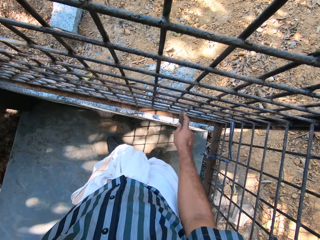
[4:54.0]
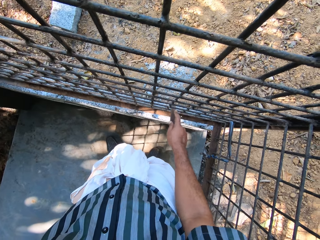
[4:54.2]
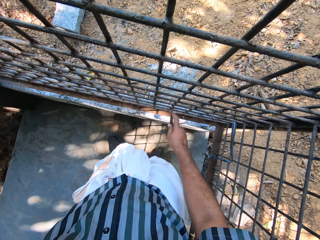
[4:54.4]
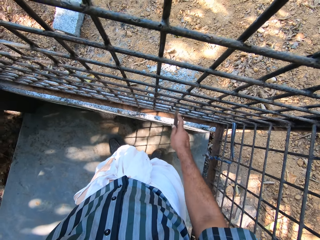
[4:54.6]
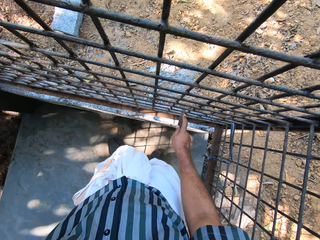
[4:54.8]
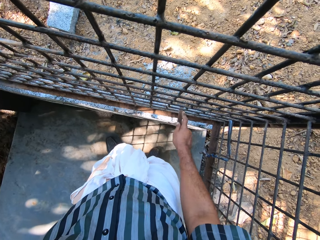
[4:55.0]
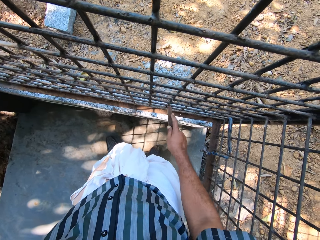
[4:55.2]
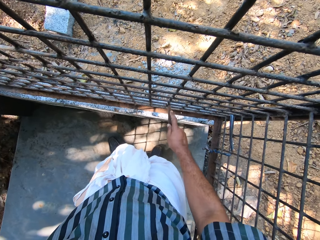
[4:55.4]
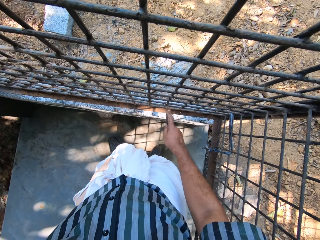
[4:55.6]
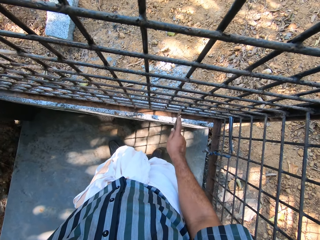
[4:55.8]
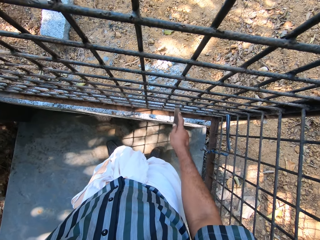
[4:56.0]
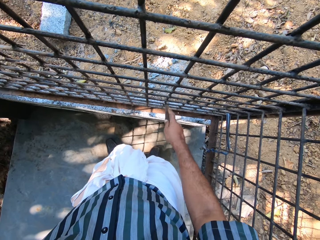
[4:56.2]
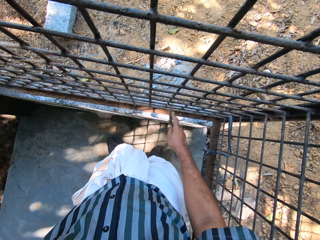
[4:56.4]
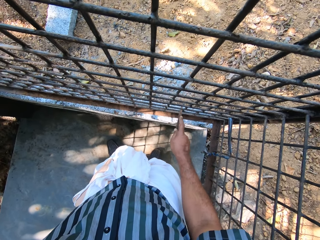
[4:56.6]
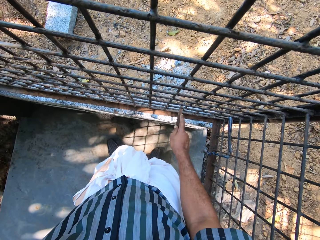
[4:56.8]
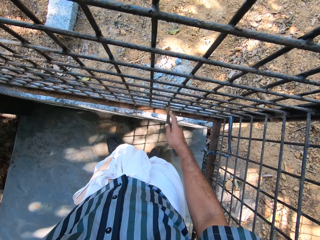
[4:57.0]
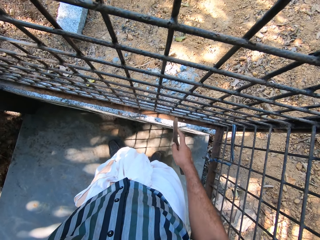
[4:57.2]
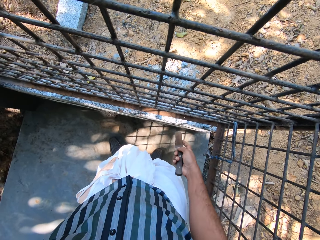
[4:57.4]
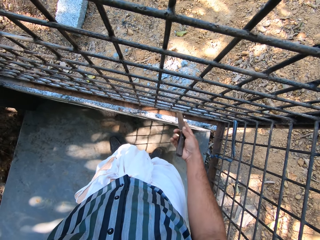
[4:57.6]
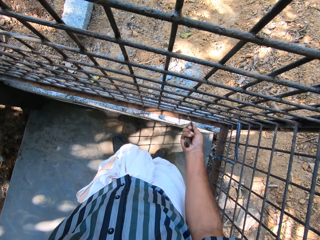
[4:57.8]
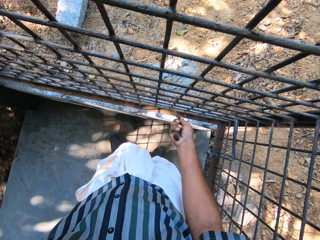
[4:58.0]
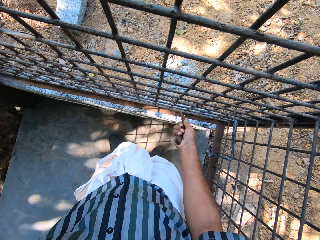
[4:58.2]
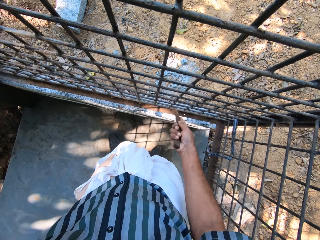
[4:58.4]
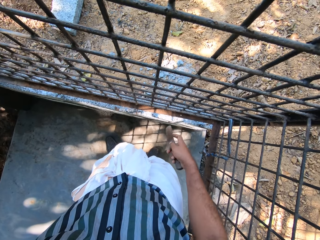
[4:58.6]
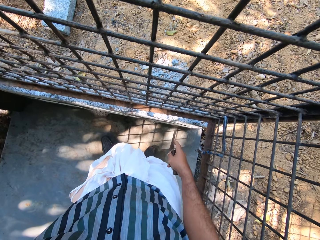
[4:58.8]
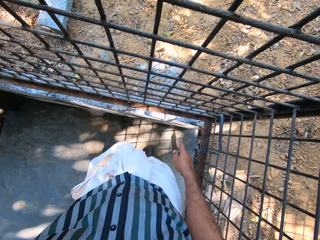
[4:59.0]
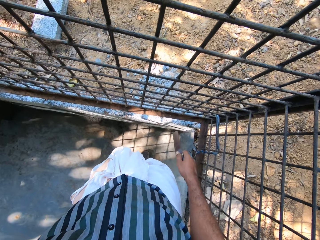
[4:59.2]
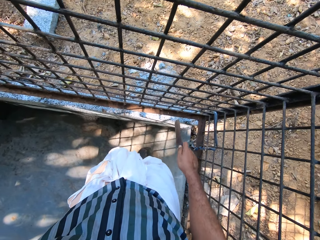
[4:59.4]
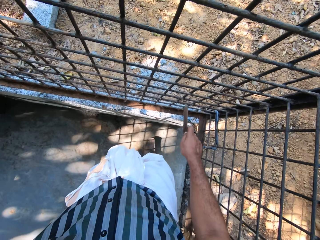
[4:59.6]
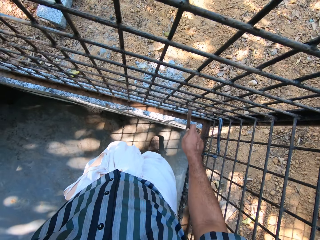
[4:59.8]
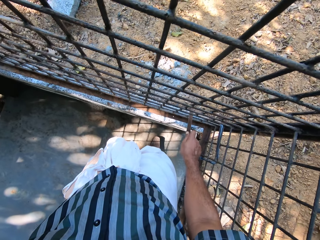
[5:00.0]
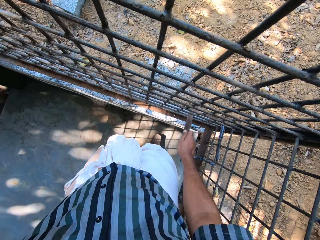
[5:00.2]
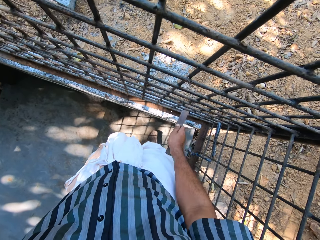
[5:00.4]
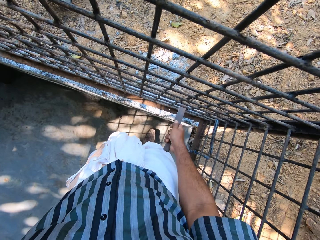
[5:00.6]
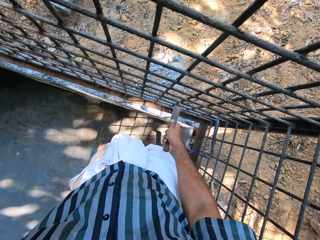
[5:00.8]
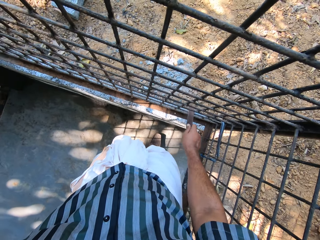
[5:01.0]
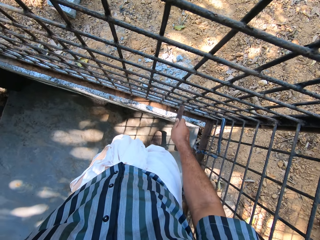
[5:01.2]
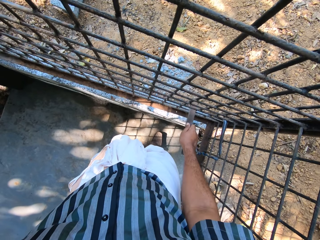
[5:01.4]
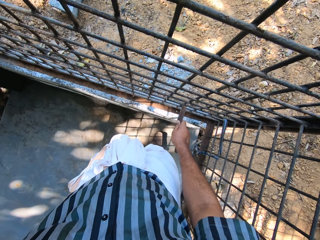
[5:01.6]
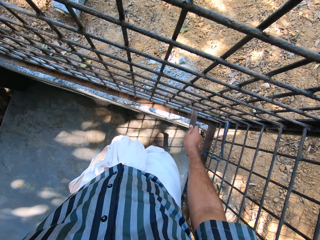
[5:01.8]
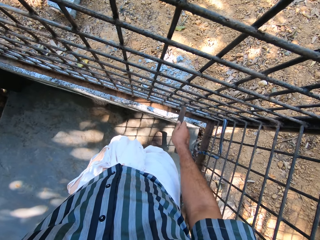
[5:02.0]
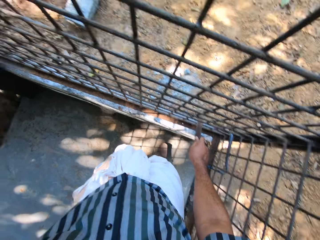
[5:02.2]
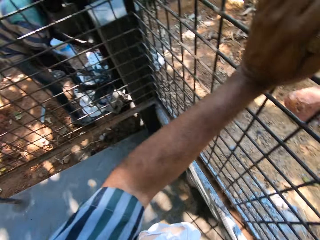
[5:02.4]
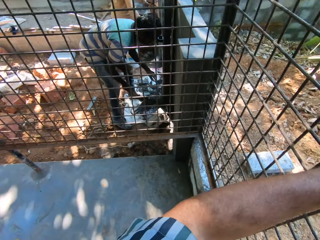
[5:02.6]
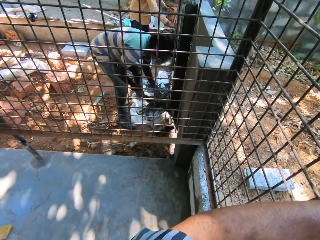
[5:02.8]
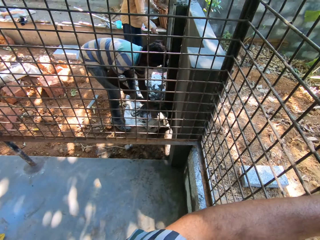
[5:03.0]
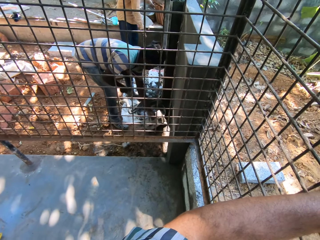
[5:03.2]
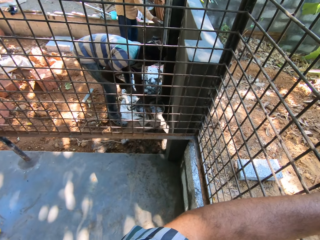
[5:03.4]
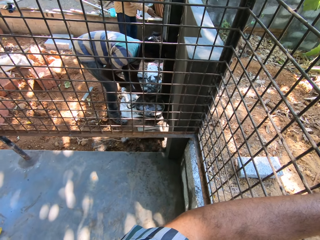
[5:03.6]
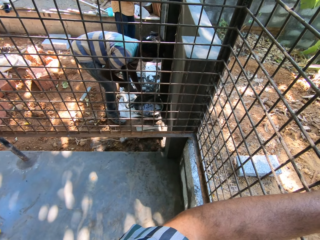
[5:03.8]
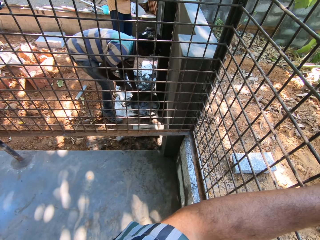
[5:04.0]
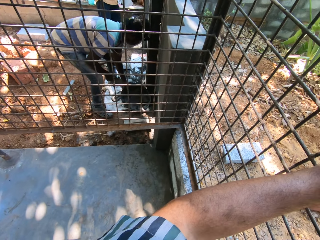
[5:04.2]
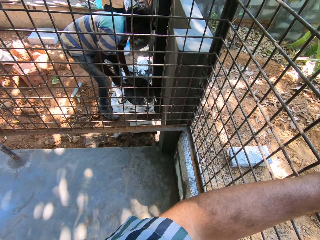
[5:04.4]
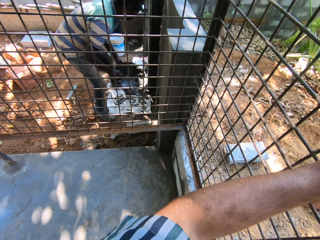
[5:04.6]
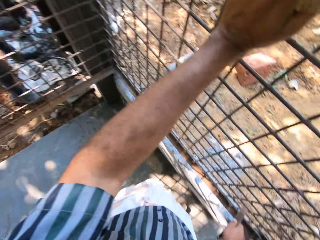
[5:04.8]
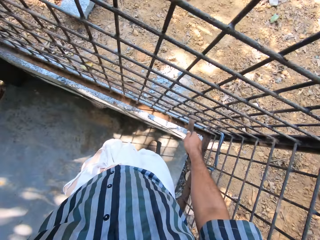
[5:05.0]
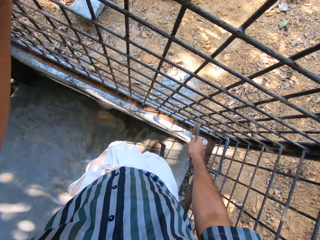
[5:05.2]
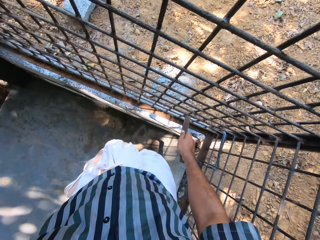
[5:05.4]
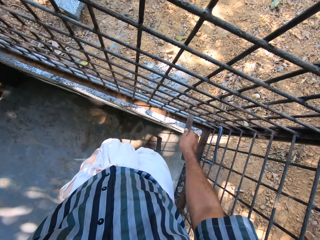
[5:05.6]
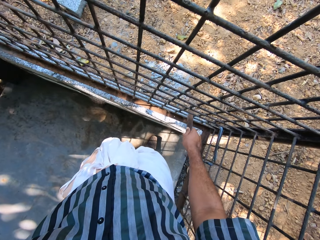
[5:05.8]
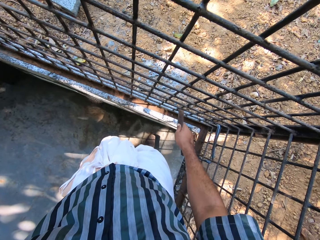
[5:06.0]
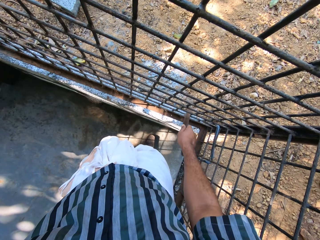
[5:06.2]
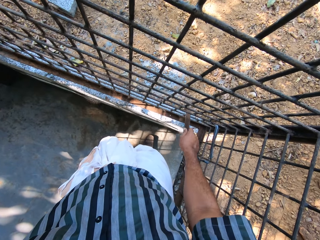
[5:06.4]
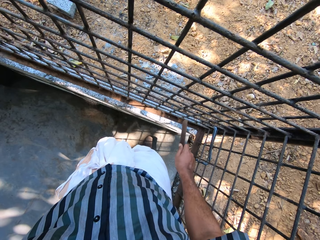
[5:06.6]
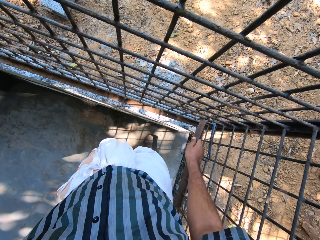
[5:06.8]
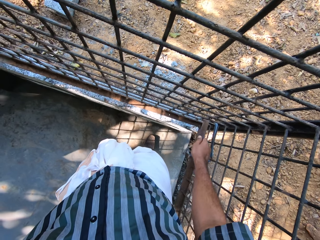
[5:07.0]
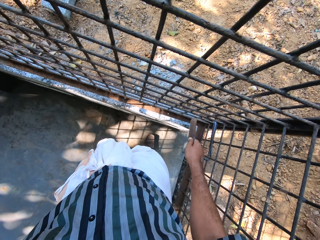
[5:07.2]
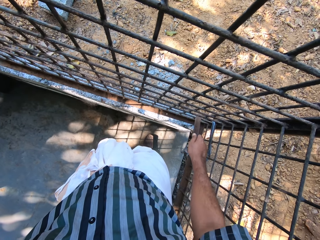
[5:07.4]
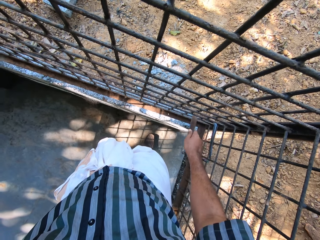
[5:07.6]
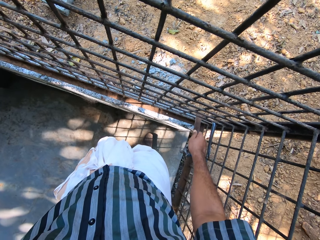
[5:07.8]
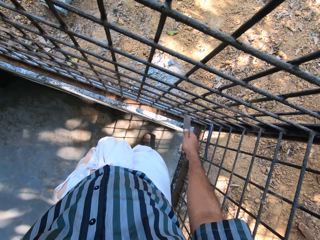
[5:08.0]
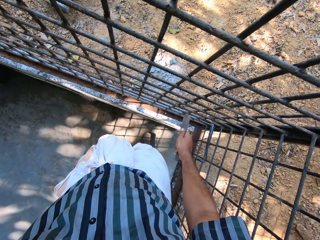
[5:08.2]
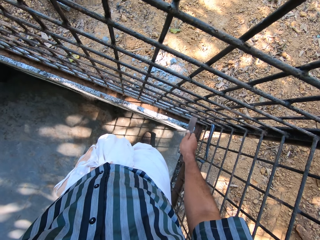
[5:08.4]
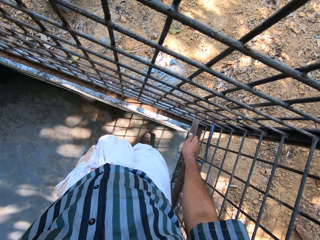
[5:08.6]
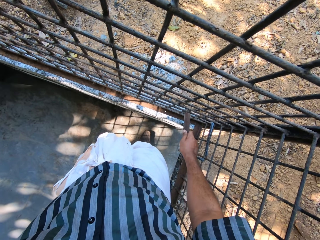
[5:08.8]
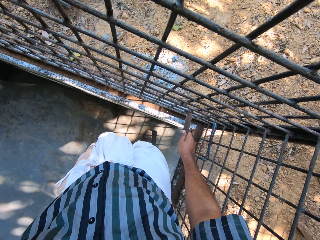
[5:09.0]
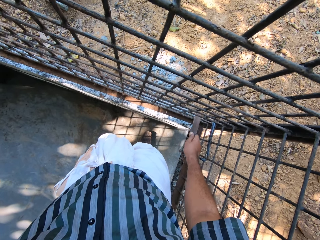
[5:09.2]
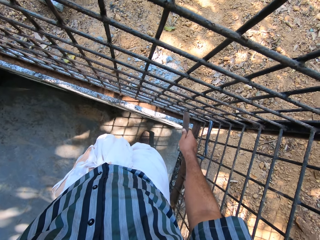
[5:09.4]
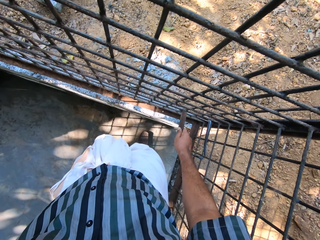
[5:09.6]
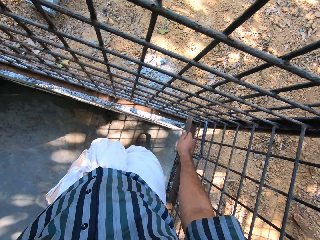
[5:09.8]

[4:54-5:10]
The camera wearer interacts with the man. The man talks. The camera wearer files the metal cage with the file in his right hand. The man moves a wooden float on the ground with his left hand. The man picks up a head pan from the ground with his left hand. The camera wearer talks. He files the metal cage with the file in his right hand. The man talks.

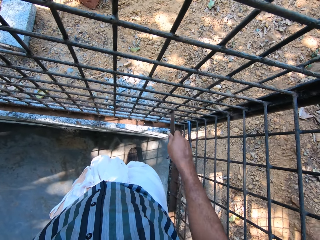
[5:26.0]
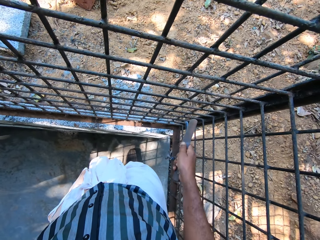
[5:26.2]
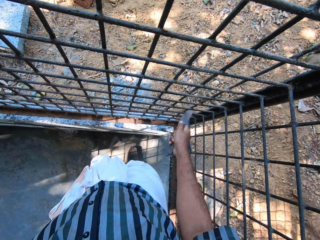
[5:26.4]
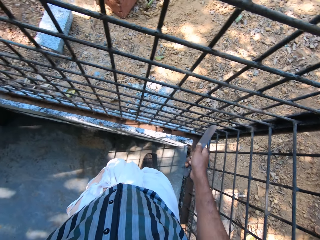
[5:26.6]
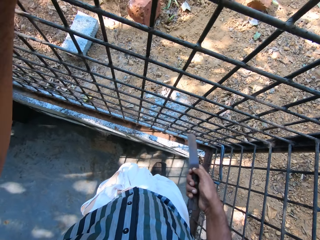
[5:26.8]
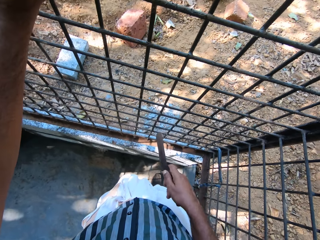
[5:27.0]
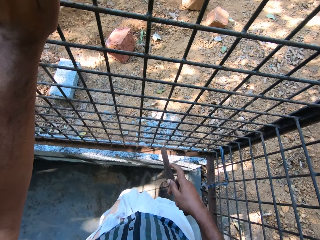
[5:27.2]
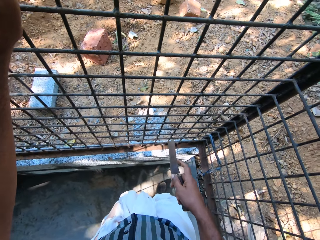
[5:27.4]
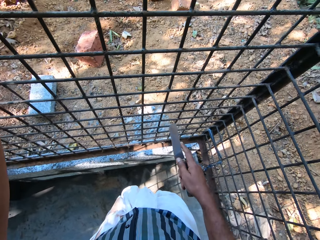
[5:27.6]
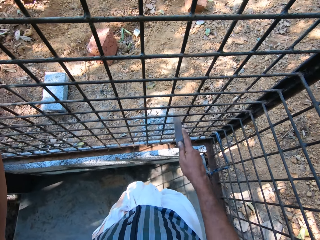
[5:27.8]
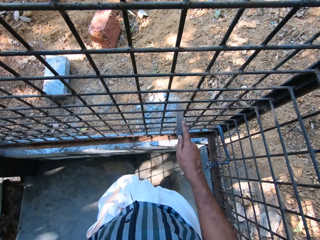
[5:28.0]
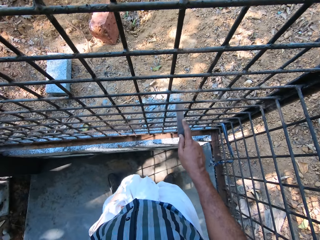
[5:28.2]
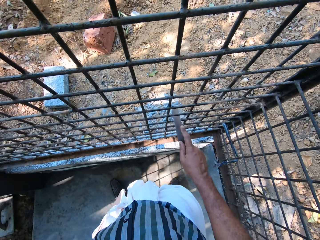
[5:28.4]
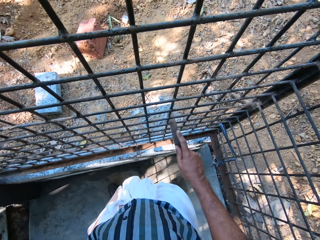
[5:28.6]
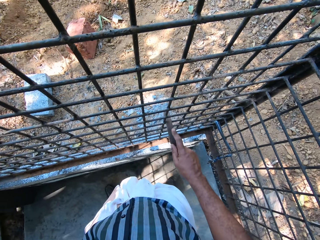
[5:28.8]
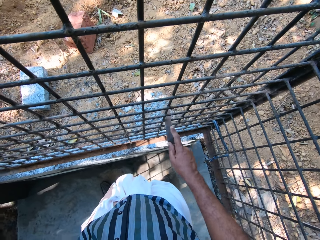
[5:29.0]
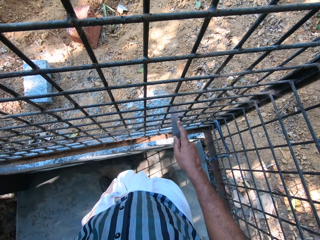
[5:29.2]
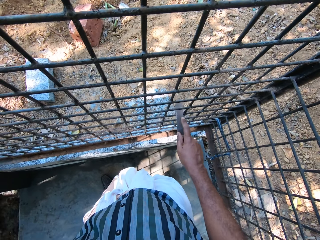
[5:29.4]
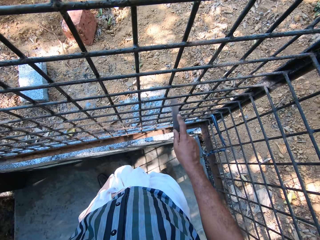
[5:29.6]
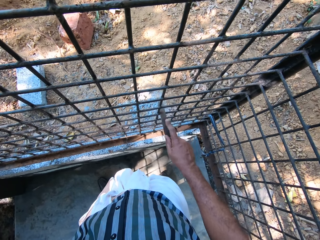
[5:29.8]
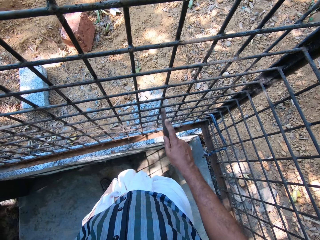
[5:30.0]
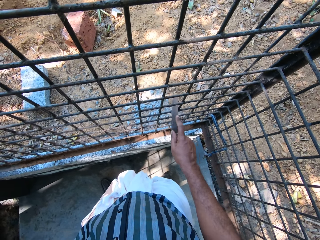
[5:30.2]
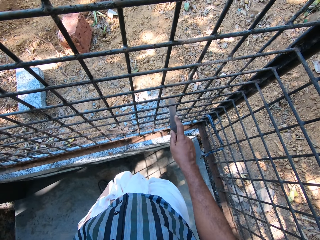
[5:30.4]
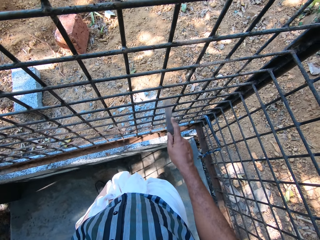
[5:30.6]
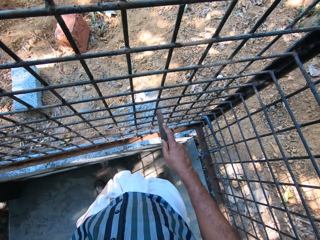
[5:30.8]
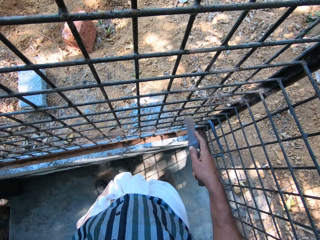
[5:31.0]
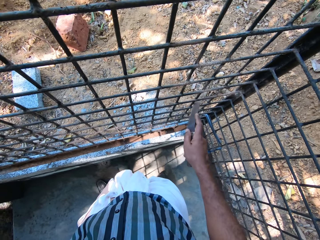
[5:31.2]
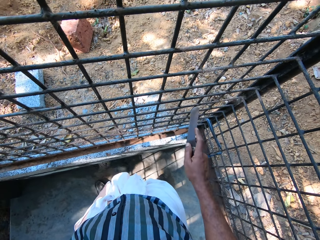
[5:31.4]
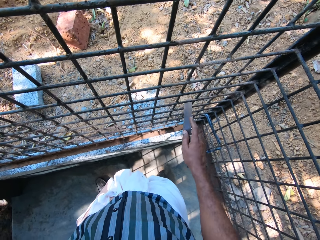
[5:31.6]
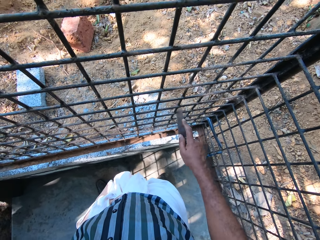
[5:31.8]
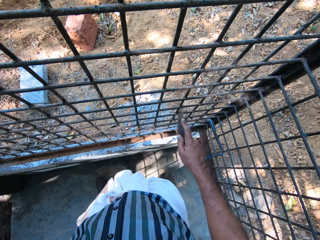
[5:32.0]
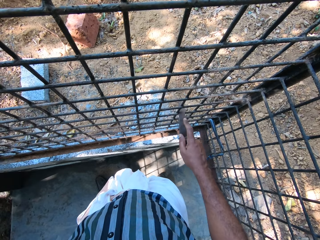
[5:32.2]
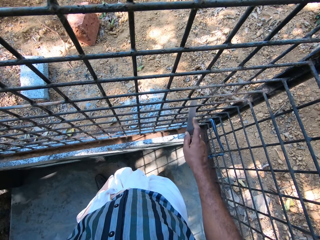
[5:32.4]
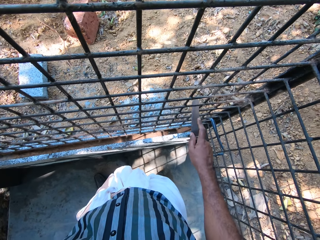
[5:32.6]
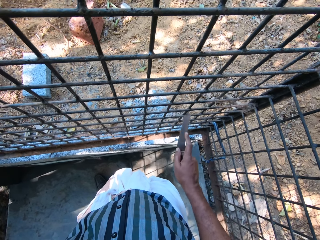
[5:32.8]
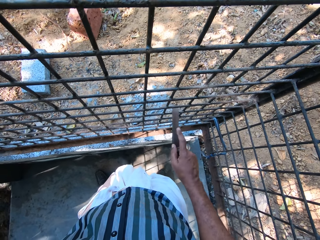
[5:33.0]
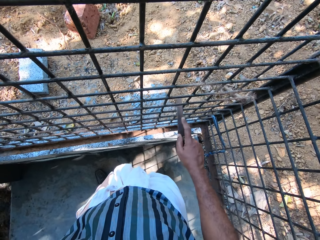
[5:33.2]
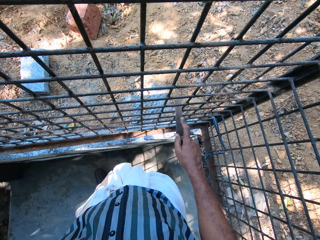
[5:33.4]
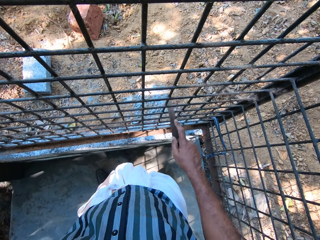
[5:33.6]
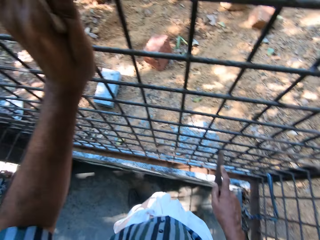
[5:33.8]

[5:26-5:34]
The camera wearer files the metal cage with the file in his right hand.
